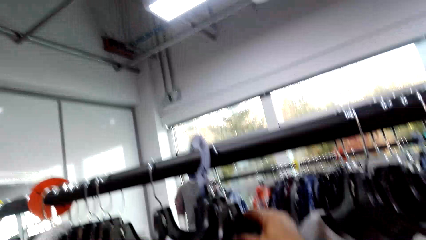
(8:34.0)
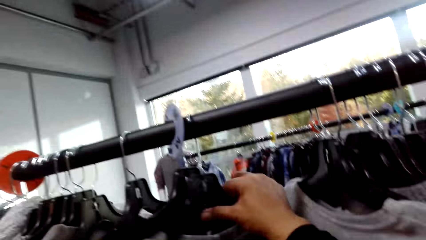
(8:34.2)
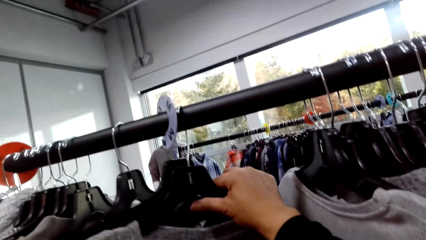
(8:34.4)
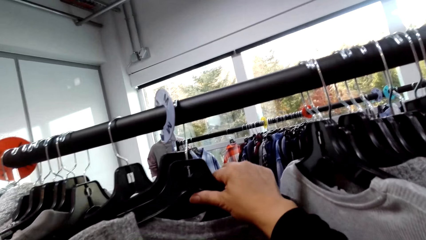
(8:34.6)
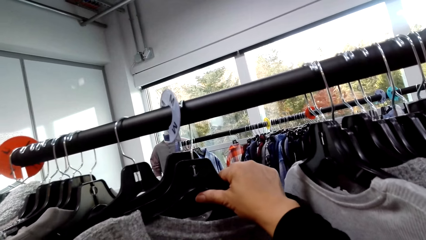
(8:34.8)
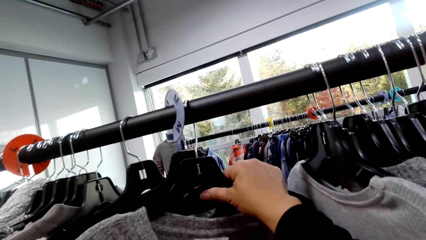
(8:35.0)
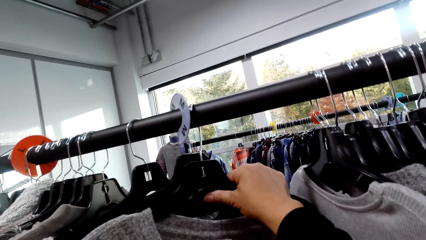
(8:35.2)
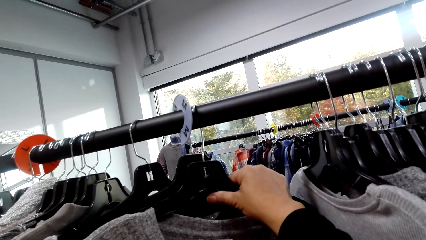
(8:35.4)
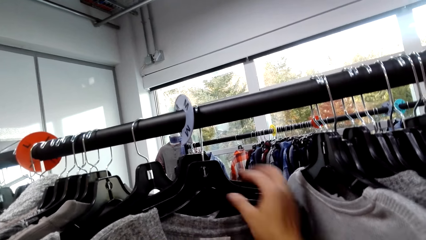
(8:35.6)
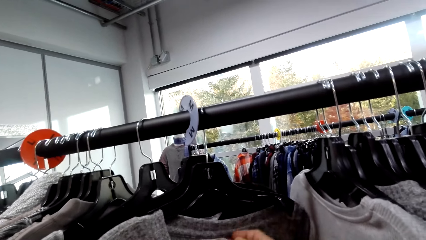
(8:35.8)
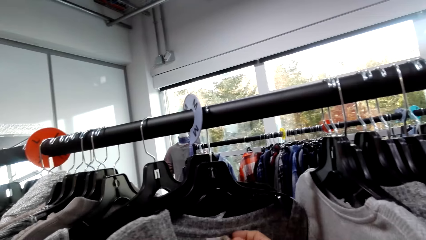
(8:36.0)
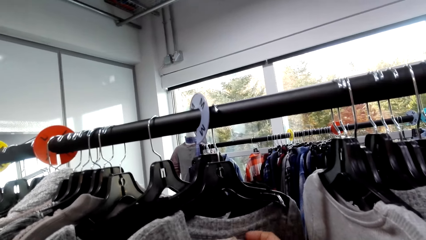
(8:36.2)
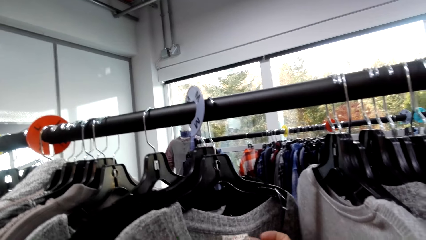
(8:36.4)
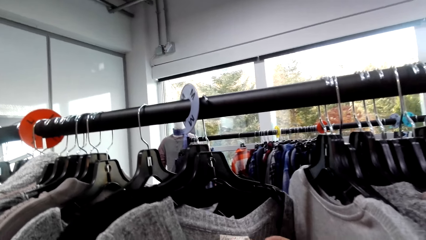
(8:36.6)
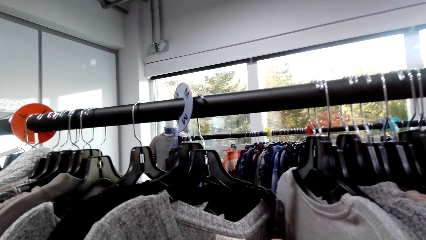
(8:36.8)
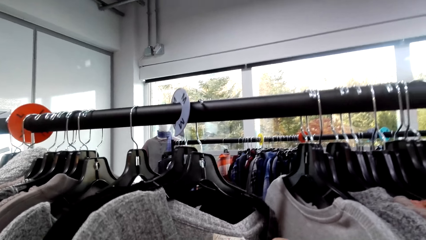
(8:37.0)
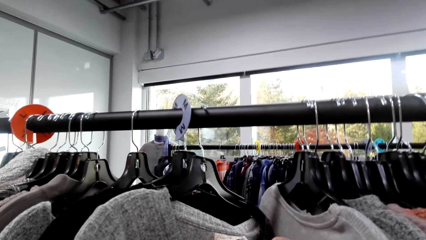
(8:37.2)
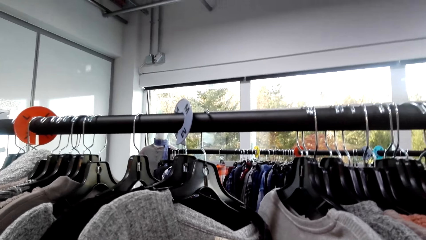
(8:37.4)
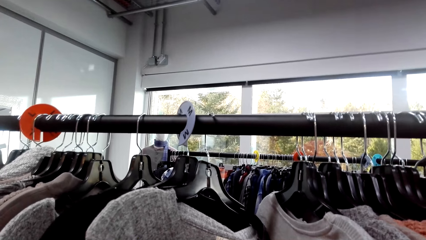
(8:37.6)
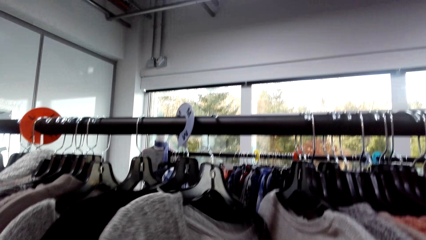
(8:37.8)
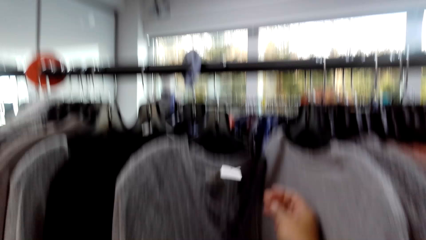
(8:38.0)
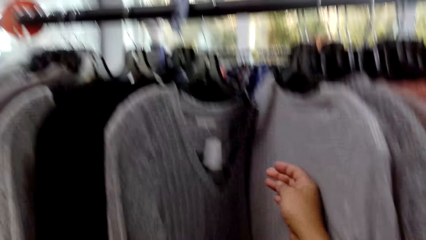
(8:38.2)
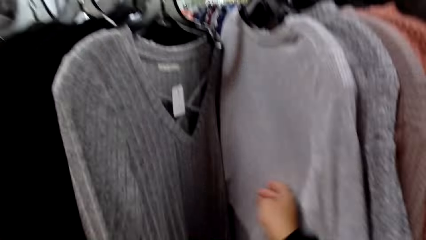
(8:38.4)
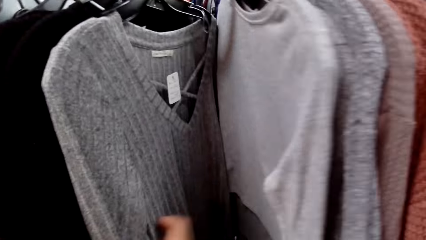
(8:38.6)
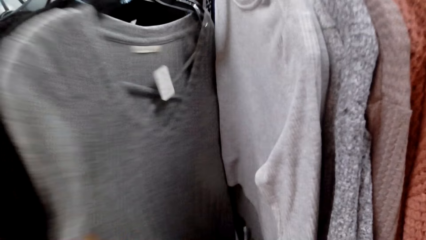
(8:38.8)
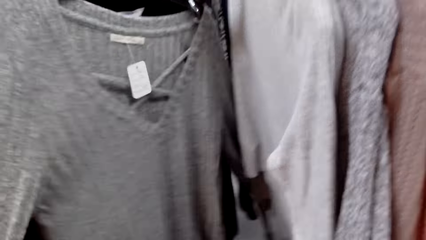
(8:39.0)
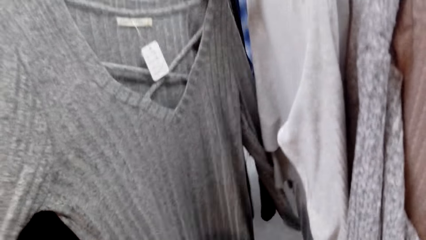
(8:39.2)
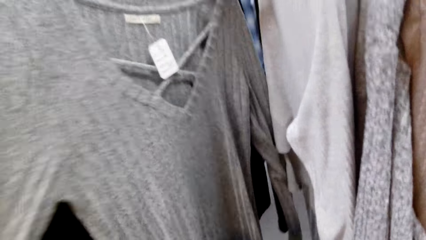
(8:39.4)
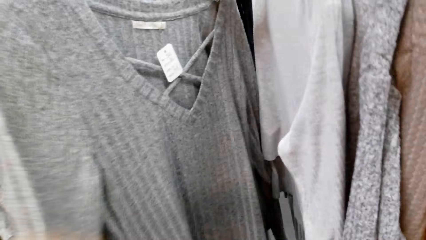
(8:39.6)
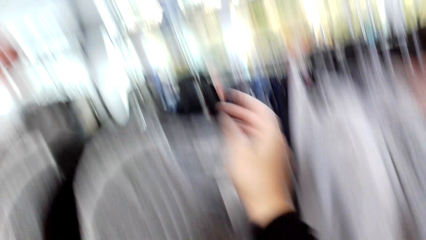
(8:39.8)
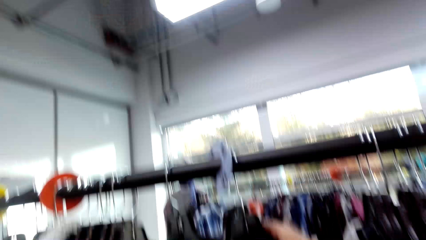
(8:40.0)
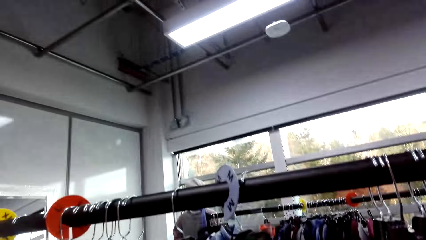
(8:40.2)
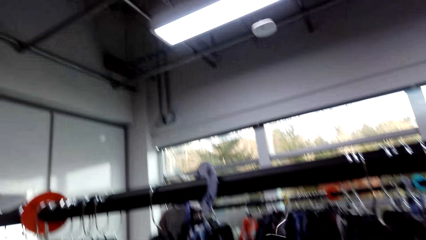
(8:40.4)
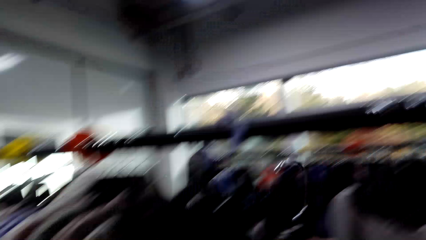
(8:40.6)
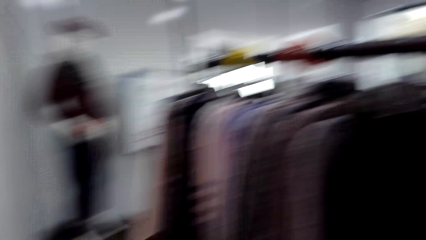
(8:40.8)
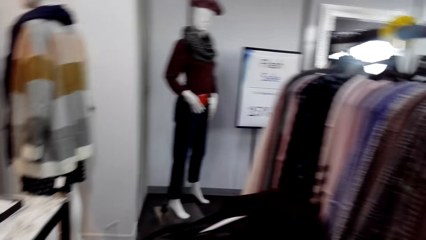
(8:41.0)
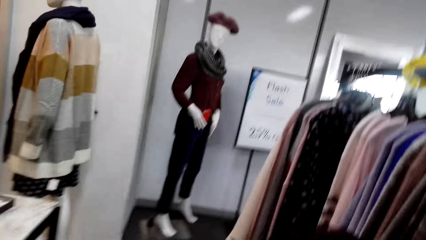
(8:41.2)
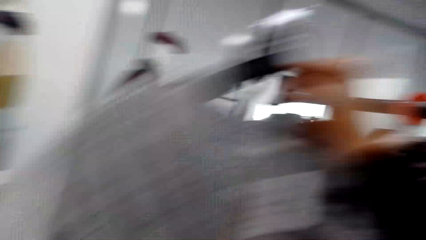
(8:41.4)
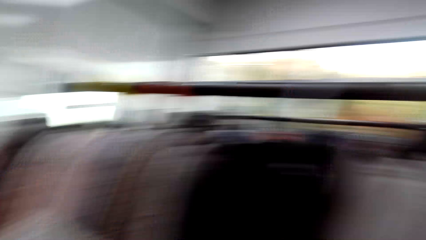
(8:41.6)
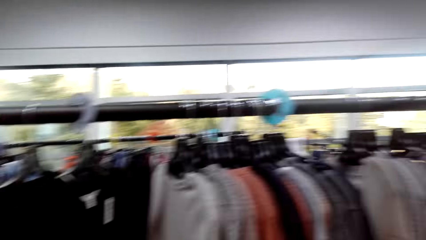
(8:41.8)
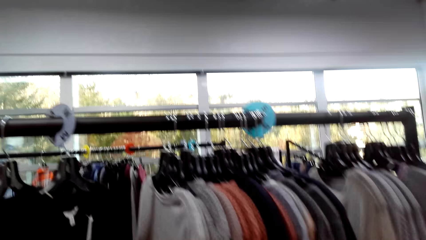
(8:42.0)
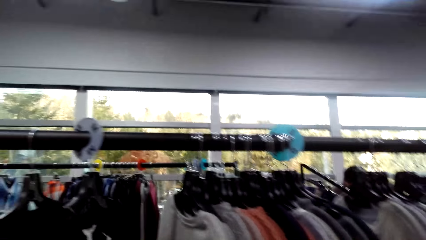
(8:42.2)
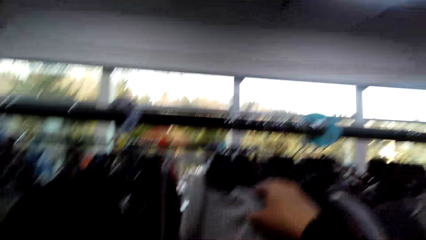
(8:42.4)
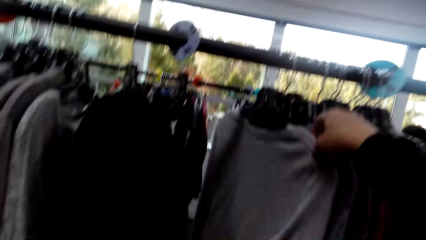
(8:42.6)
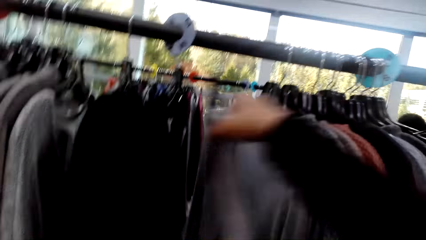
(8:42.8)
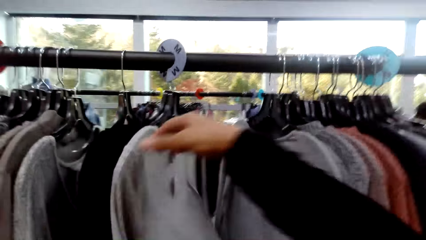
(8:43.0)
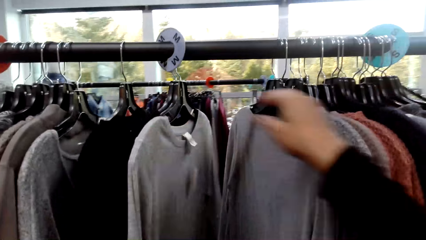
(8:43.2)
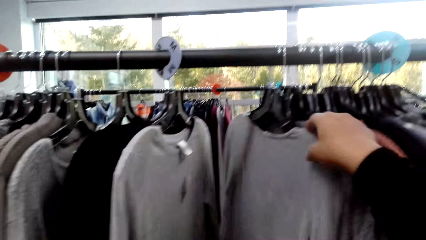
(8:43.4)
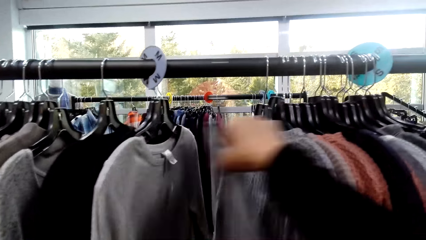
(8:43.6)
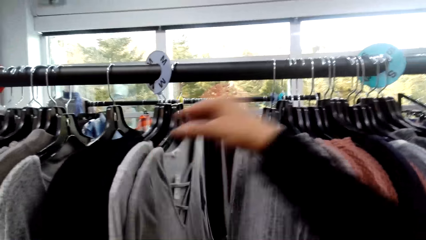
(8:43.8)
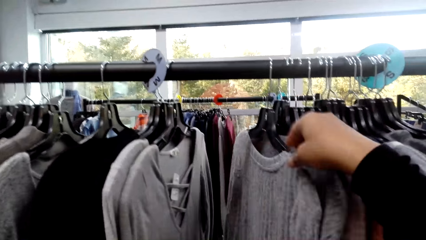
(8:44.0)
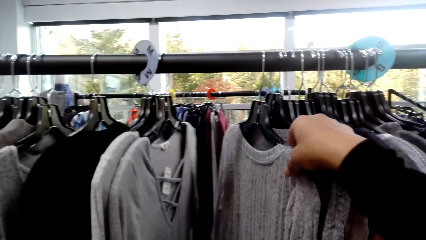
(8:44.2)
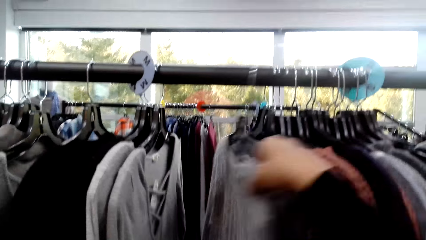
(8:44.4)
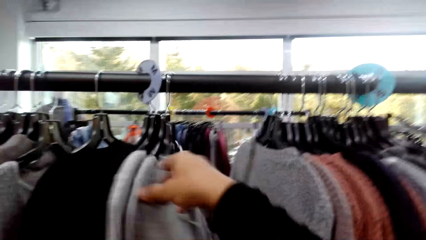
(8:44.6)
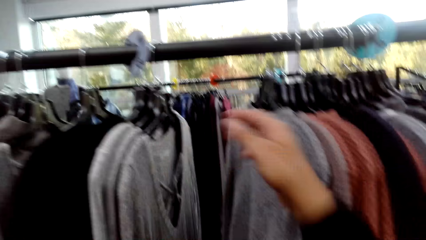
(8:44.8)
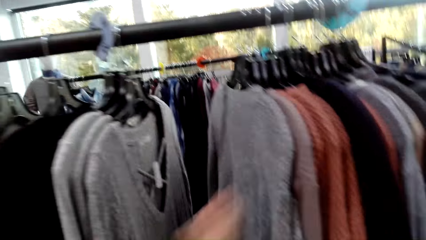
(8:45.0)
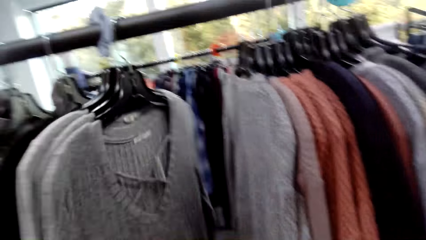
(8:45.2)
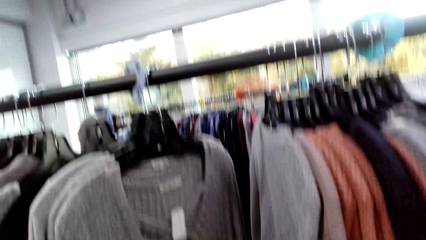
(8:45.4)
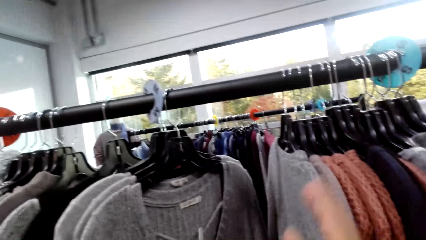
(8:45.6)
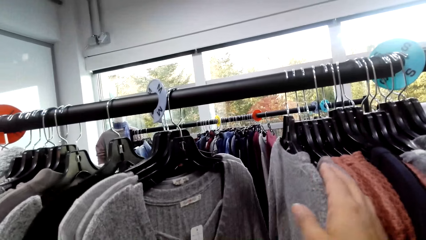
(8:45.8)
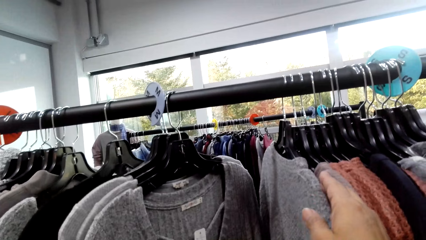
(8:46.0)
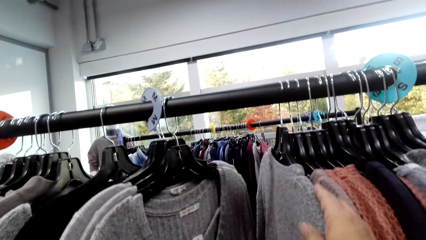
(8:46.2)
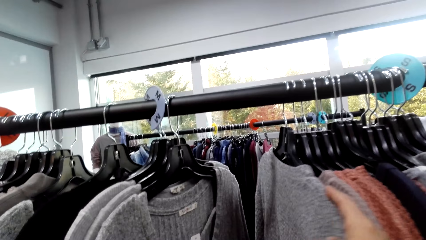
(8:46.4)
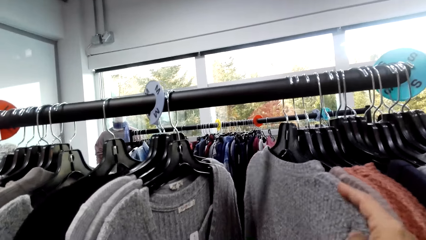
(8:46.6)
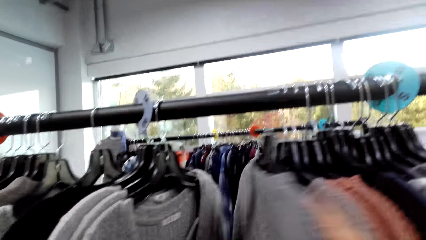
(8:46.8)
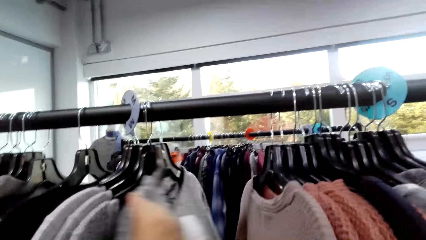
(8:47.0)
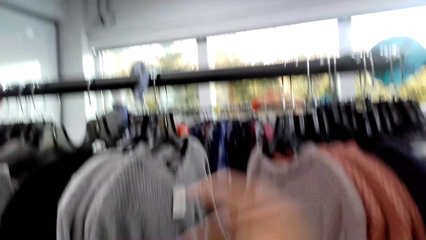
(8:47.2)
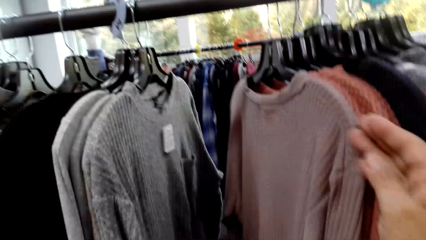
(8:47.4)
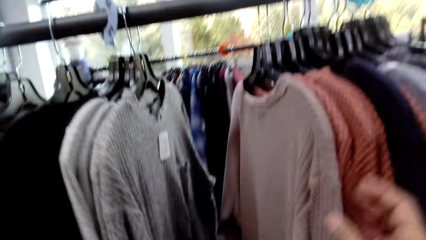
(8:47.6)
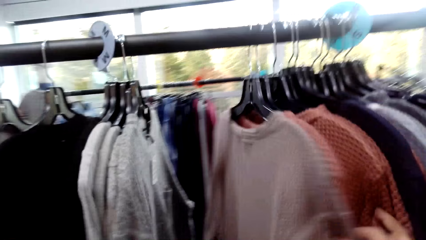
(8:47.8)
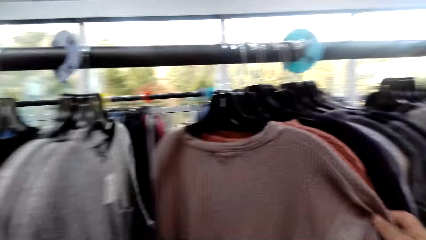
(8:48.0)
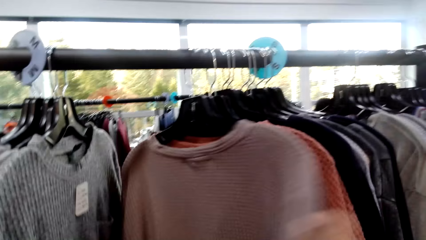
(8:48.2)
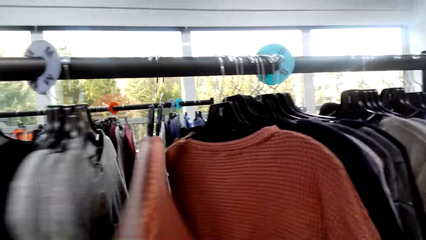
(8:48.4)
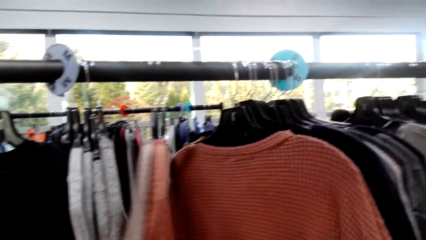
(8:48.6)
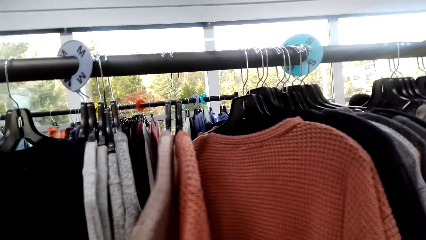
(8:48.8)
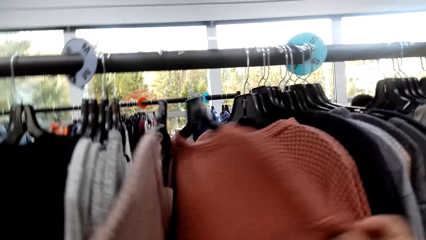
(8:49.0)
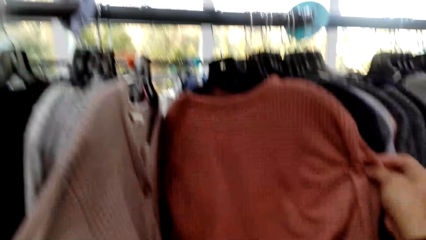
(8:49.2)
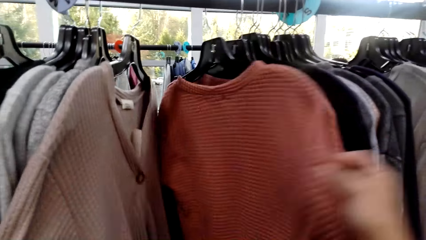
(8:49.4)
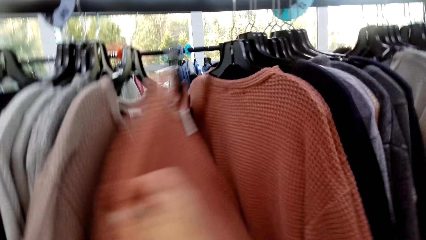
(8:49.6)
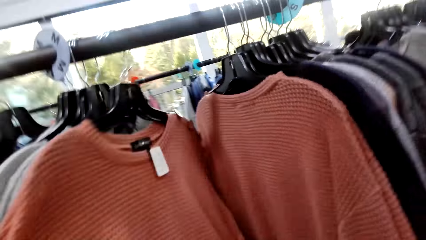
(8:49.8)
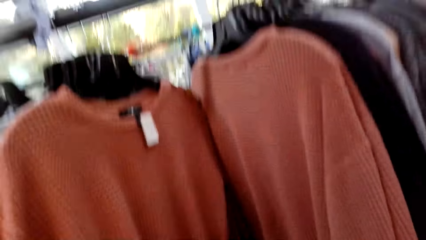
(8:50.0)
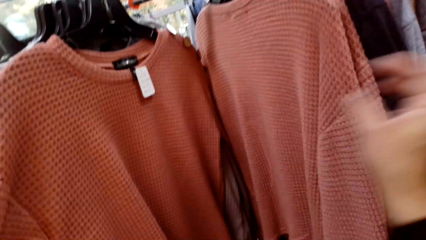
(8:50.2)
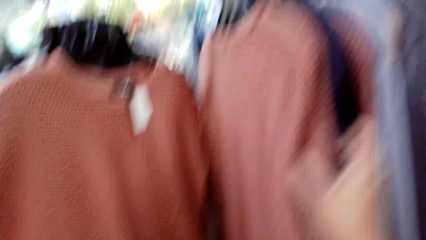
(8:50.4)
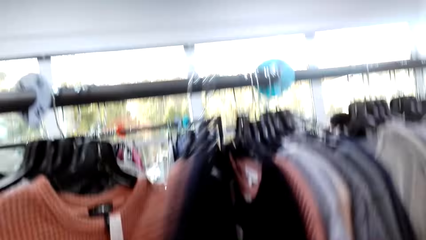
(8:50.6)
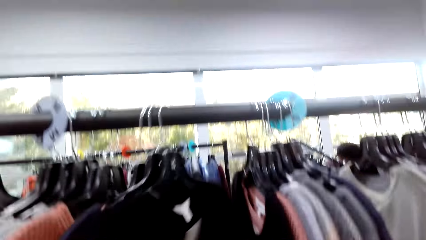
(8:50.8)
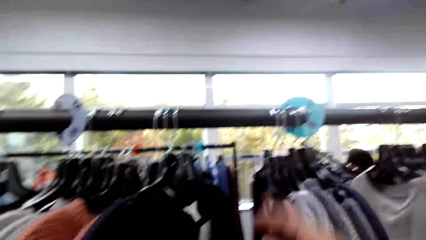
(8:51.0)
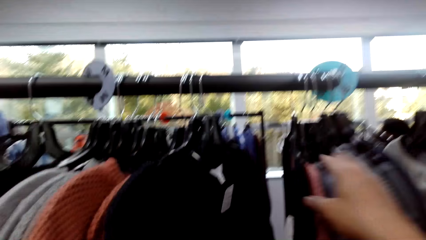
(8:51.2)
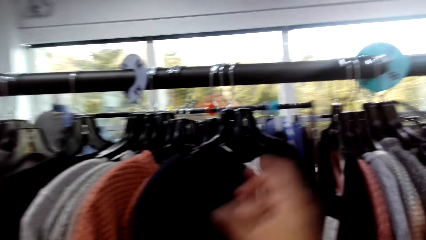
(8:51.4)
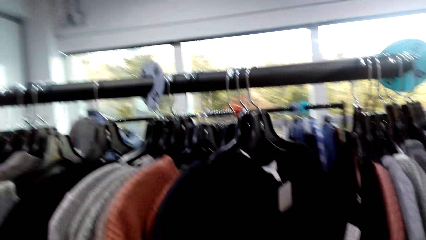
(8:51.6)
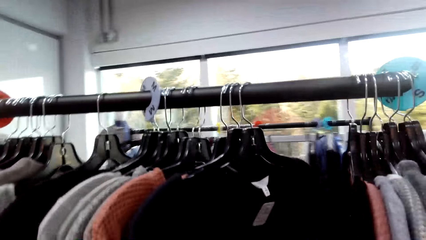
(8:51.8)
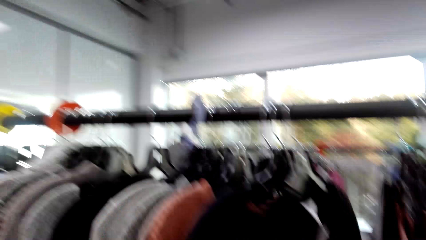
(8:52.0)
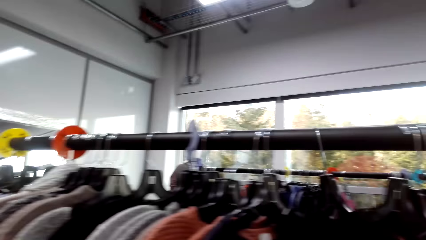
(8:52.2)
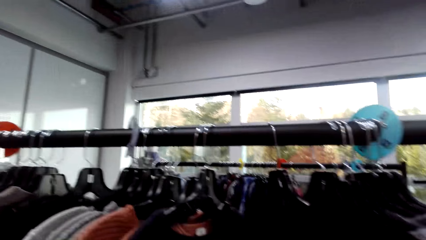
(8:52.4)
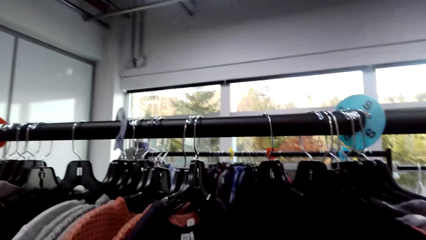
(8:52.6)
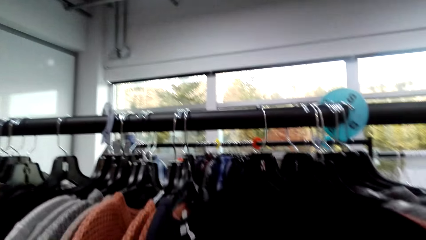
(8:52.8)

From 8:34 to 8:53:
The camera wearer looks at the price tag. They pick a top. They look at the tops on the stand.
